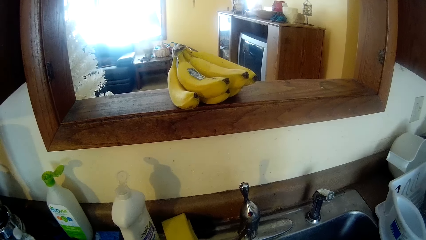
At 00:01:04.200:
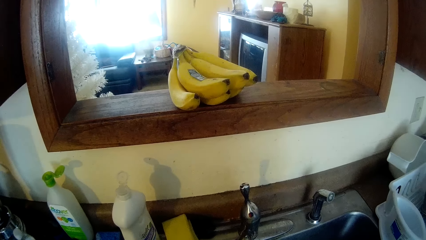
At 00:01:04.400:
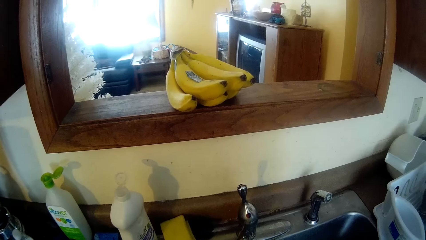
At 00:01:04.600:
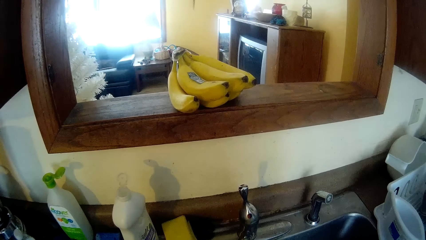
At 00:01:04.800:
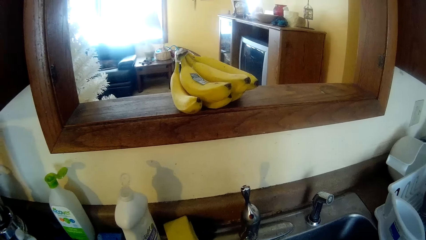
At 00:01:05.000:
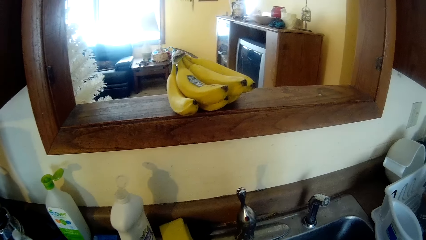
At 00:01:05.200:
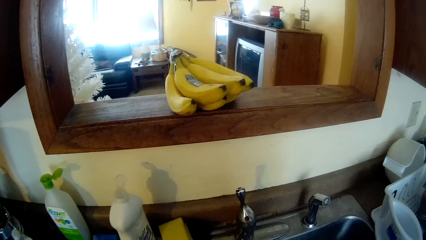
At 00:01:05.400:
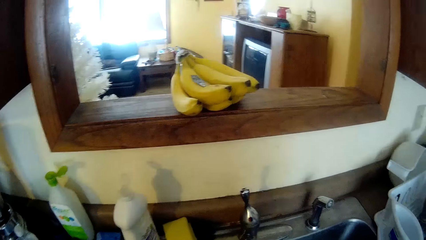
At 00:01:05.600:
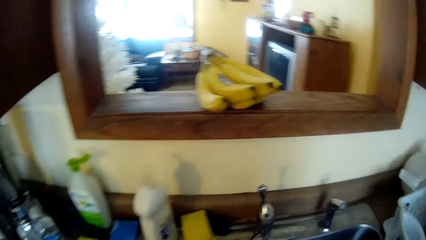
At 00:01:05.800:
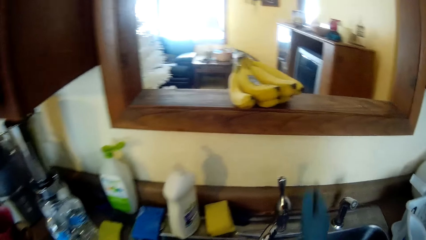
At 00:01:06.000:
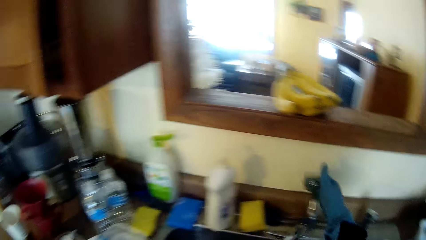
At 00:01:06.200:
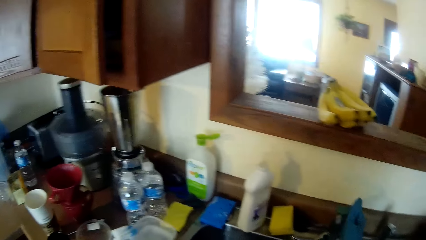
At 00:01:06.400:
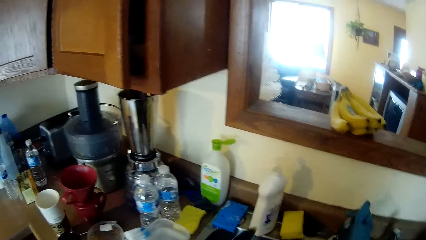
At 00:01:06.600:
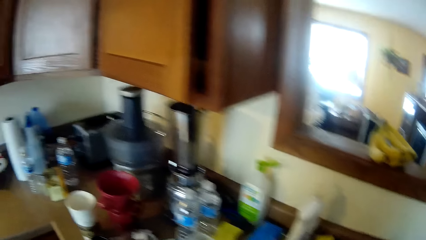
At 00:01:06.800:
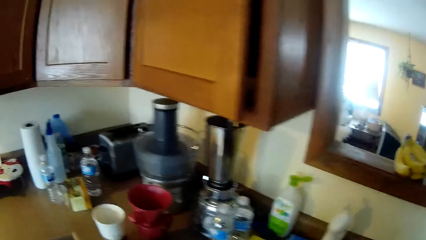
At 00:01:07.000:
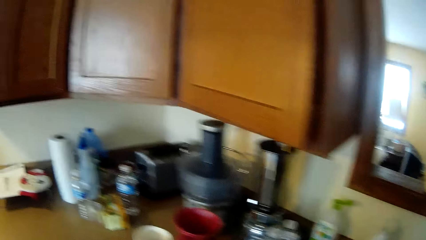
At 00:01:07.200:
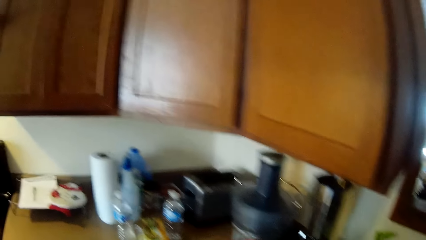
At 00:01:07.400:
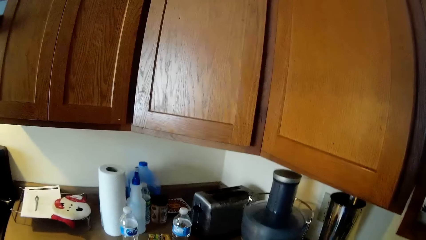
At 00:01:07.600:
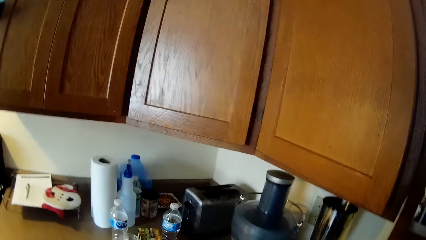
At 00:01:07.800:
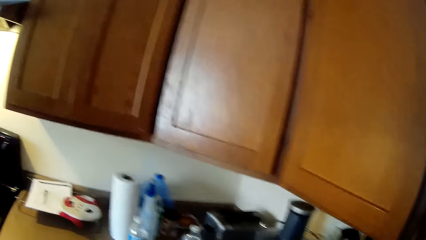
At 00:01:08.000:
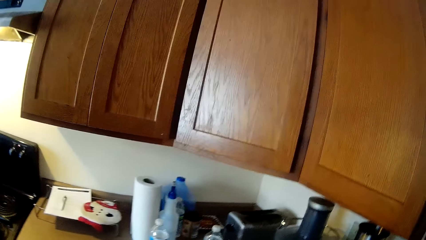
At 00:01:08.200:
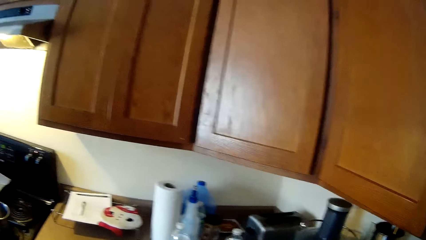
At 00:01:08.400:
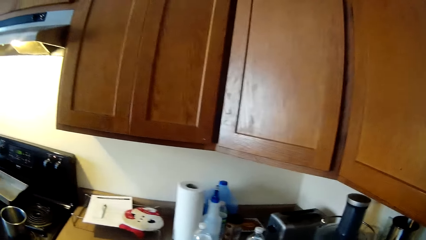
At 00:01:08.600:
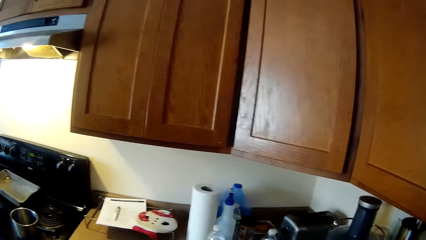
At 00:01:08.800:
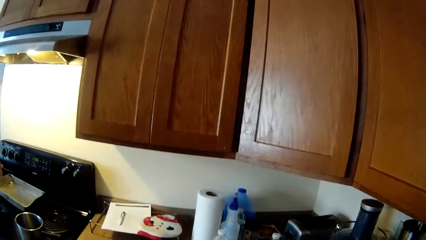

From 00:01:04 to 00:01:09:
The camera wearer closes the tap with her right hand. She moves towards a paper towel on a kitchen worktop.

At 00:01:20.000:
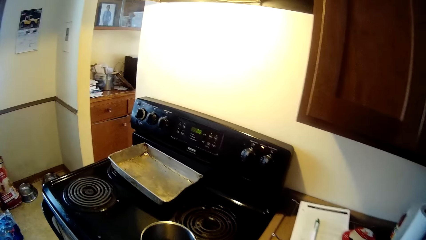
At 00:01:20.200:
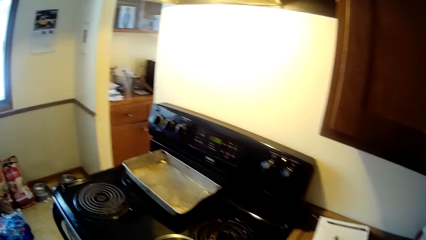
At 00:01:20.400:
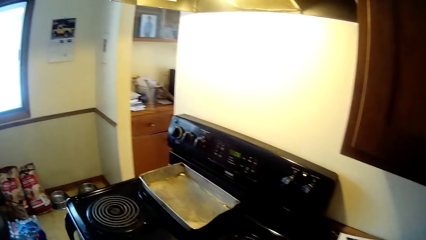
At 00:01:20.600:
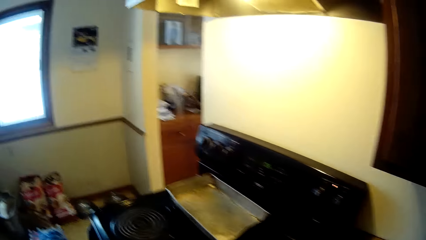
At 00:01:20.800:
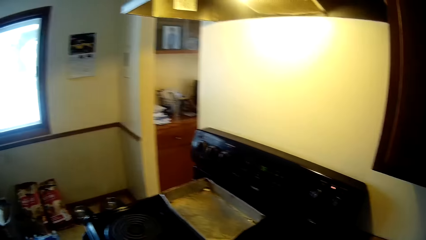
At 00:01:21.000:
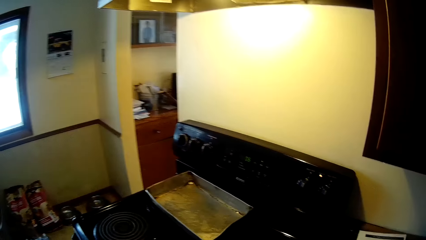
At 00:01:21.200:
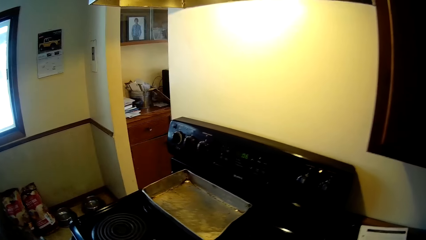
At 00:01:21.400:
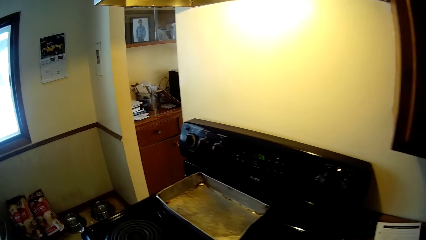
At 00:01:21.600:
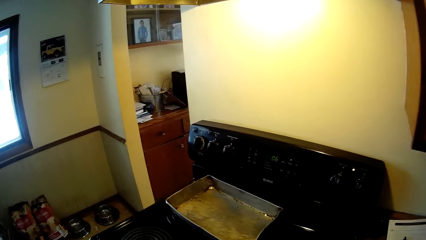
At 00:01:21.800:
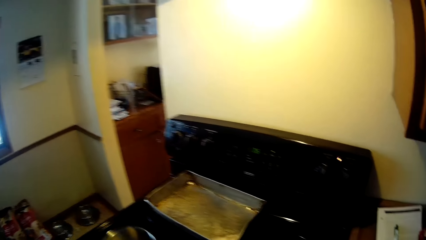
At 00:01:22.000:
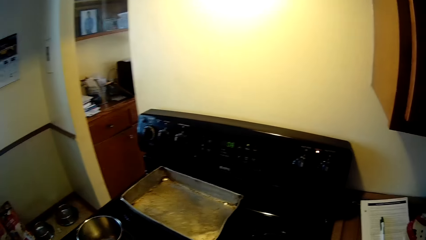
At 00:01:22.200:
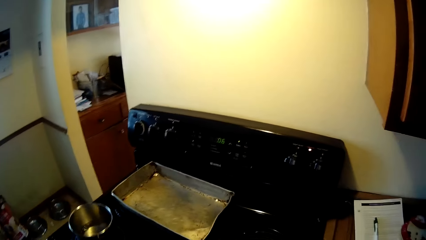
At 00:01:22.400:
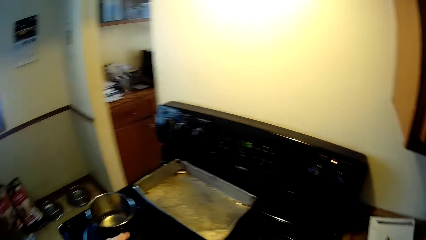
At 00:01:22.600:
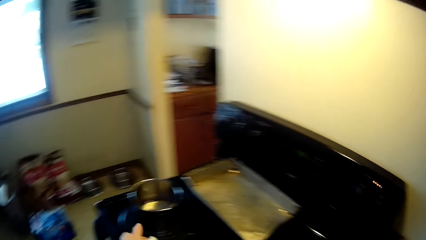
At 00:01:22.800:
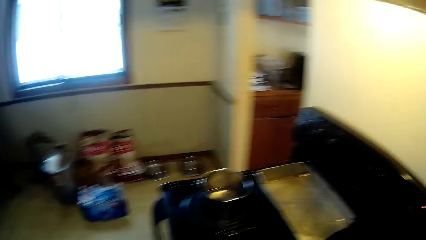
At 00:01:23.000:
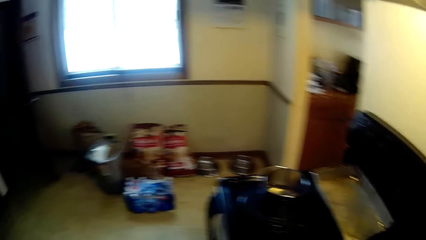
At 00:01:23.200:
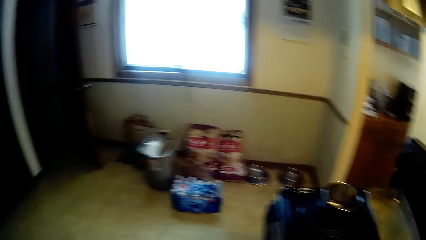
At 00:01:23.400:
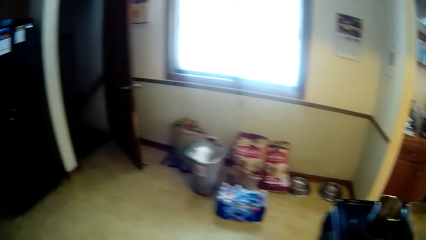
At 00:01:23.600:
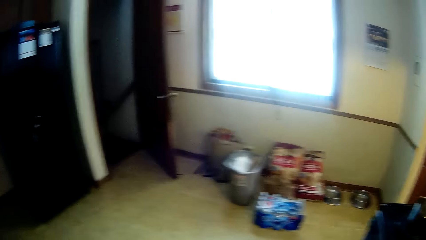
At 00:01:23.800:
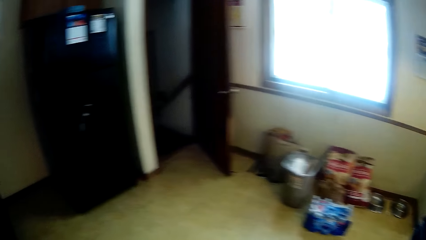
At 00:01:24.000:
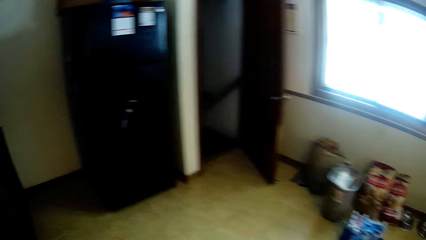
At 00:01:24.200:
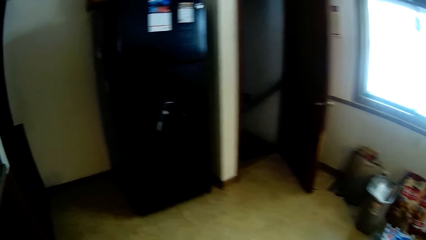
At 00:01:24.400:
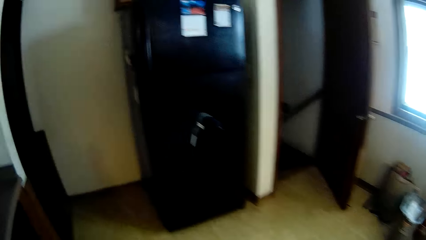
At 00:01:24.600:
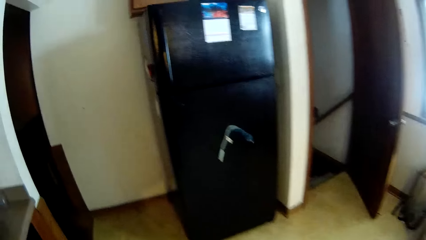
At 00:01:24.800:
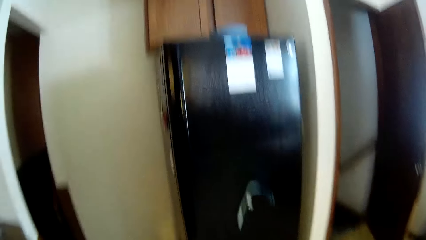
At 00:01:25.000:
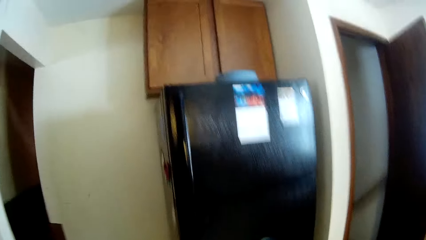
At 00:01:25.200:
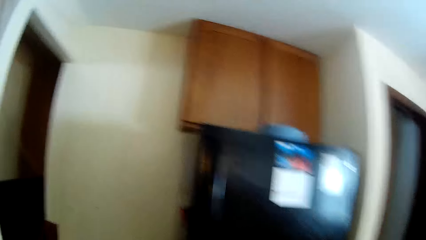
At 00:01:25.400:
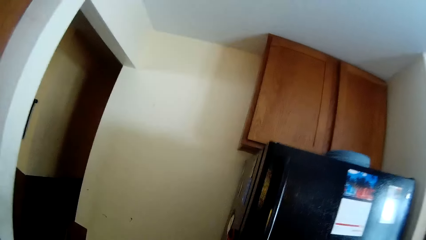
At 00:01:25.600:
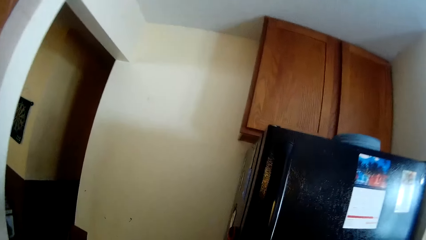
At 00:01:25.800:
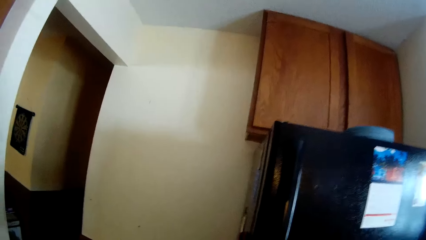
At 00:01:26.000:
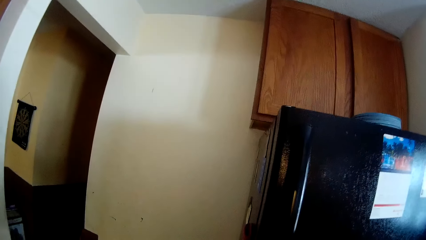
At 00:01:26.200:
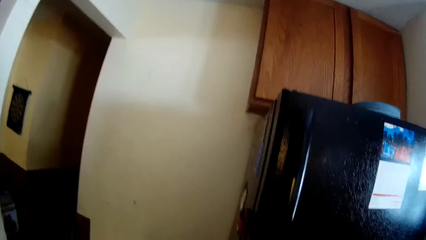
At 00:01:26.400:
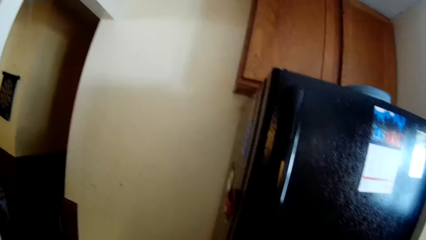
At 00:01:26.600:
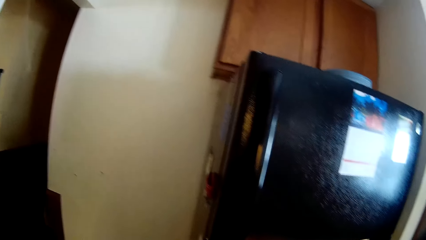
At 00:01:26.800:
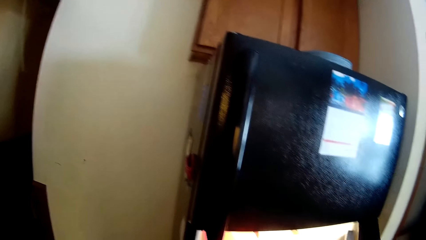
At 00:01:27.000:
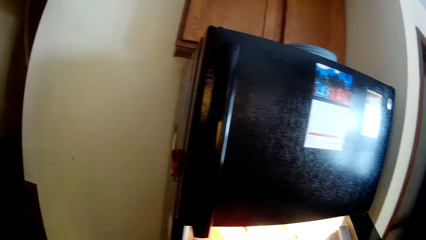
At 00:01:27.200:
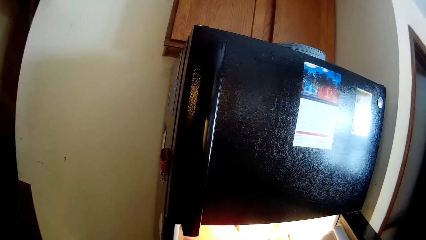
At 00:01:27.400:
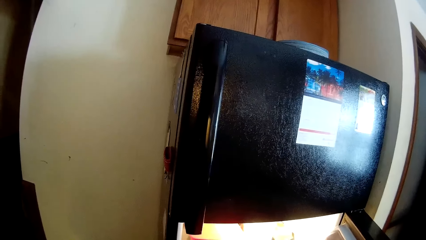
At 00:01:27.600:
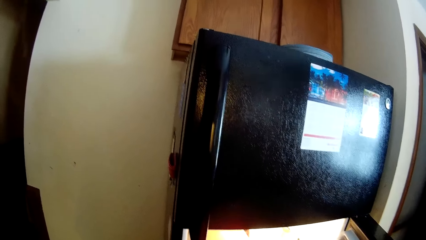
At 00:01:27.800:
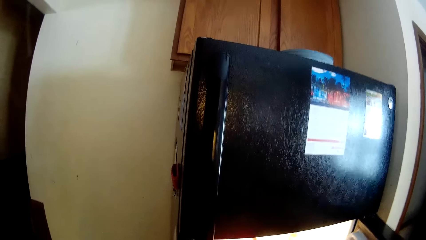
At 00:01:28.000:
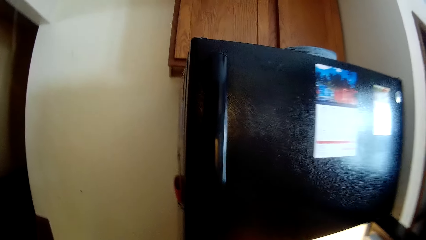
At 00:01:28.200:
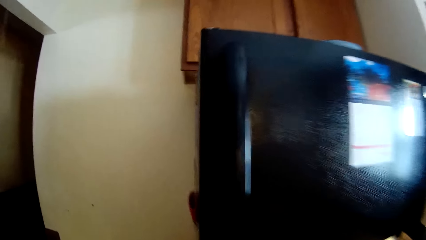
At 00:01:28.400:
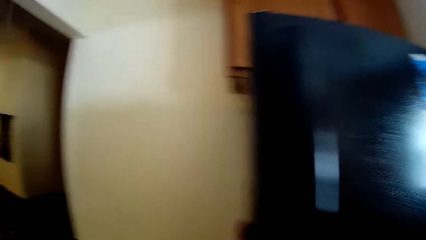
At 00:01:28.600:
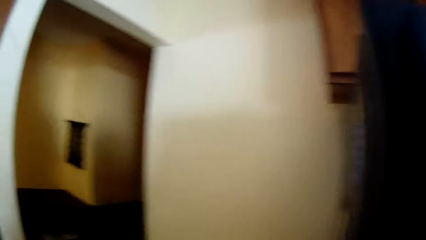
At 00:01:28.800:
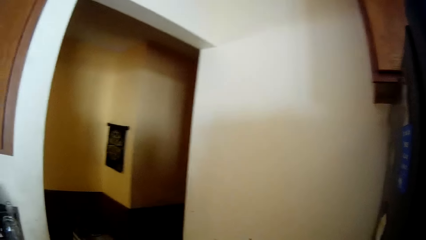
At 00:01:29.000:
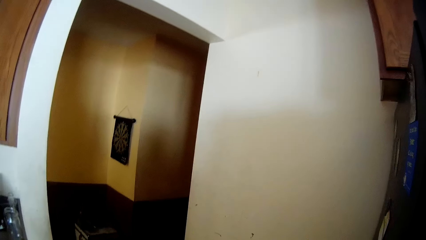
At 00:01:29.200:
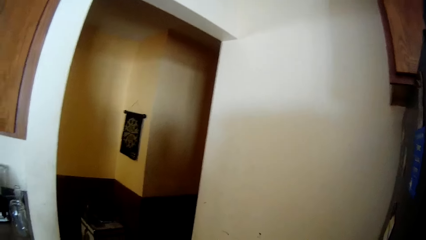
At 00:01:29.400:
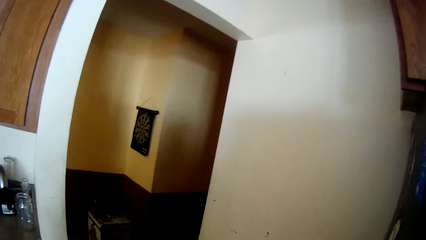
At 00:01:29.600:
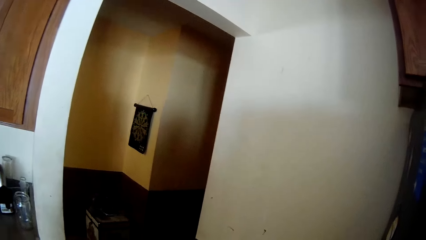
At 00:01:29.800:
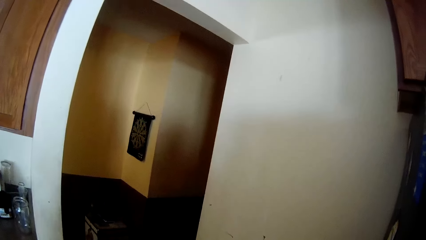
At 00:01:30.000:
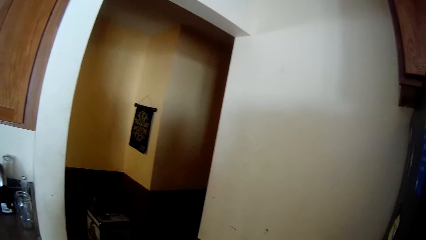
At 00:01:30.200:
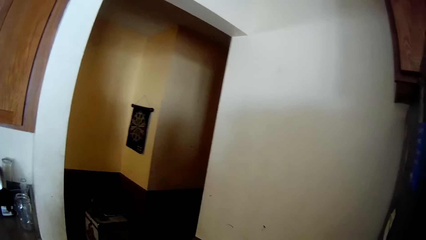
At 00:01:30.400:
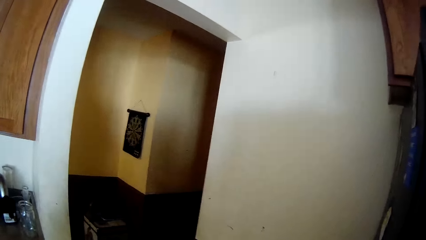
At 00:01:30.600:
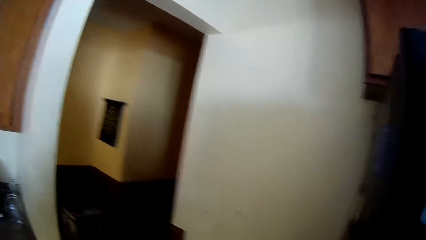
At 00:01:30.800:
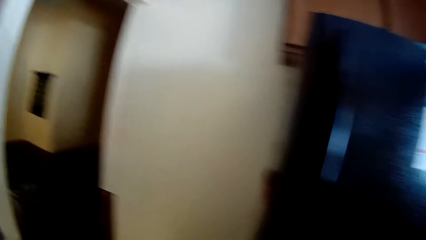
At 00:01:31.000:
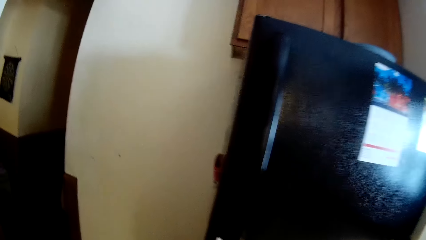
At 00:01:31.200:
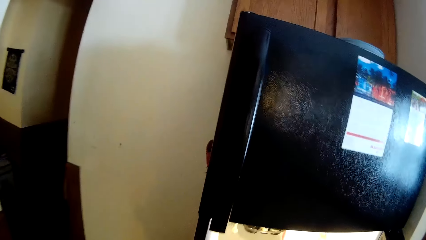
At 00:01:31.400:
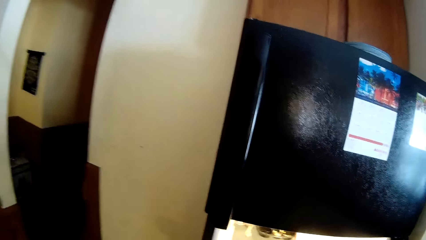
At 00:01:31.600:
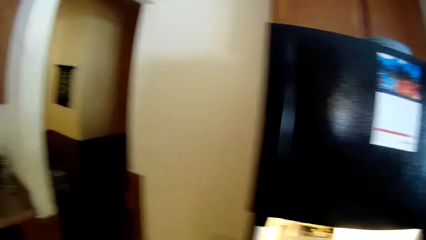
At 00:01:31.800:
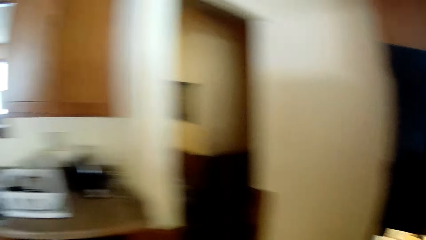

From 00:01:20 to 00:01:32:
The camera wearer moves a pot on a cooker with her left hand. She moves towards a refrigerator. She walks around. She opens the refrigerator. She looks around.
